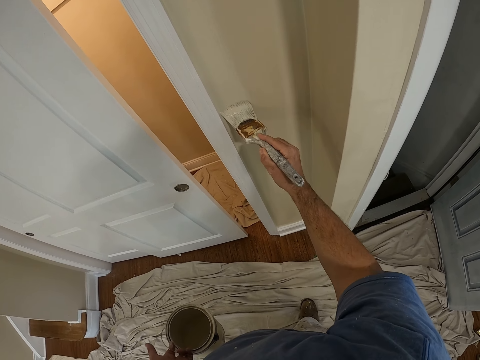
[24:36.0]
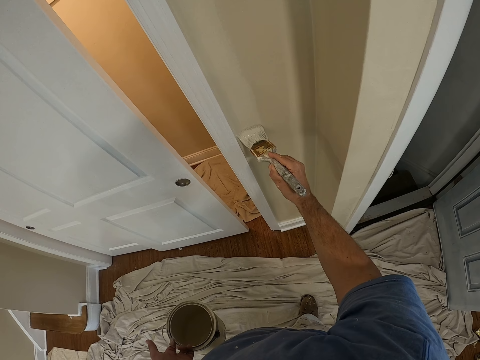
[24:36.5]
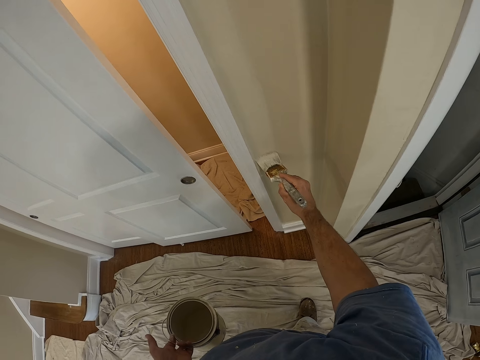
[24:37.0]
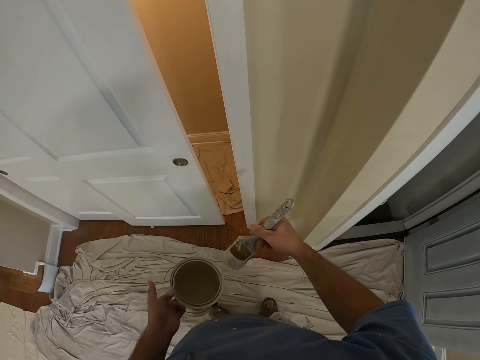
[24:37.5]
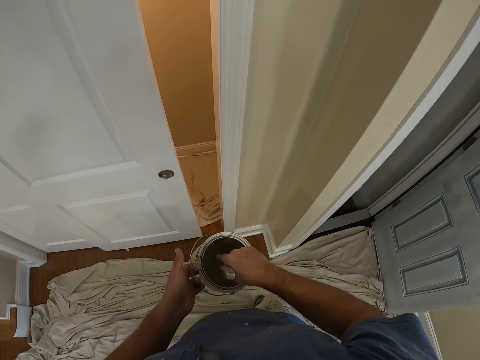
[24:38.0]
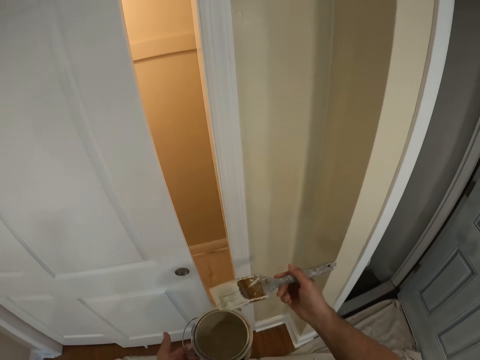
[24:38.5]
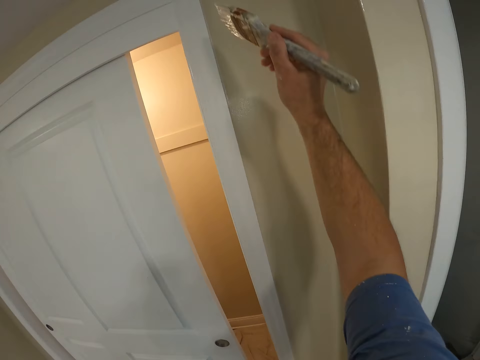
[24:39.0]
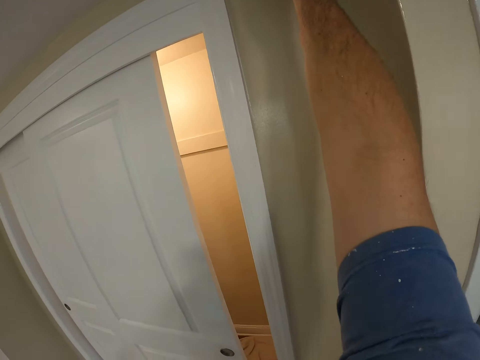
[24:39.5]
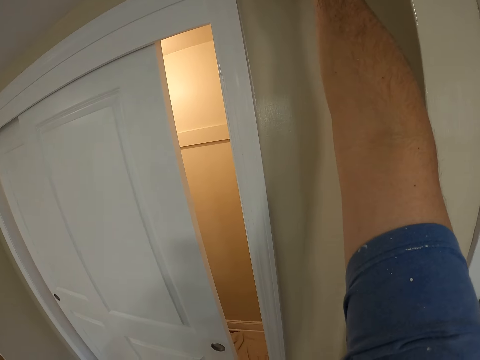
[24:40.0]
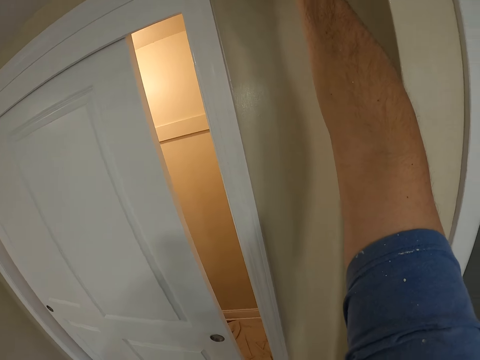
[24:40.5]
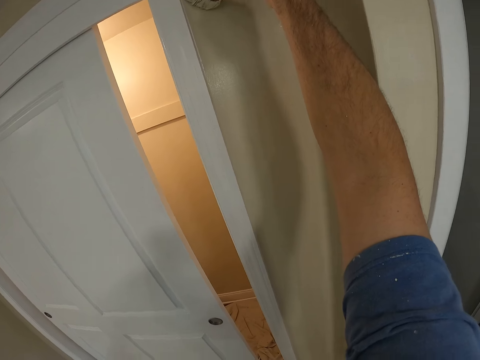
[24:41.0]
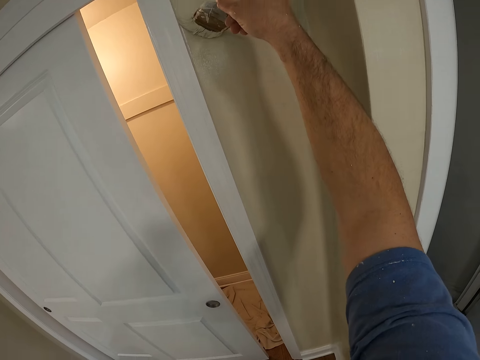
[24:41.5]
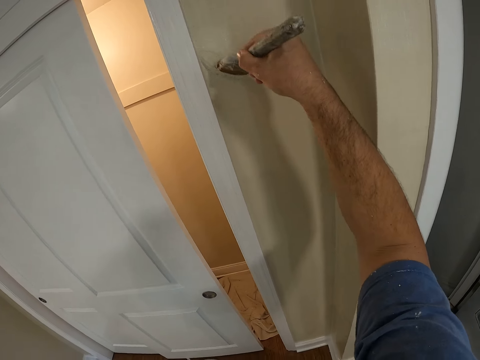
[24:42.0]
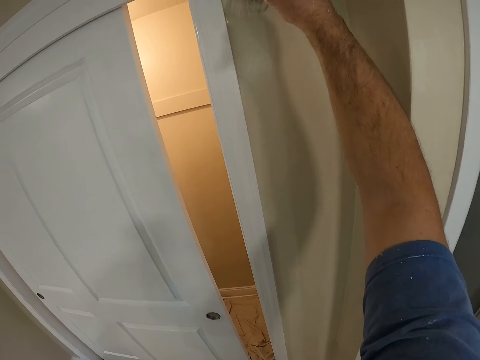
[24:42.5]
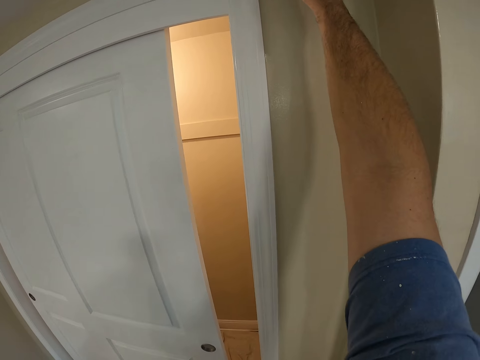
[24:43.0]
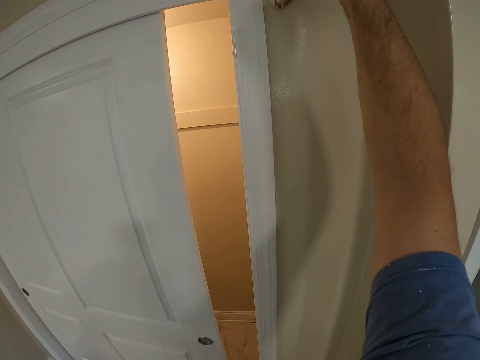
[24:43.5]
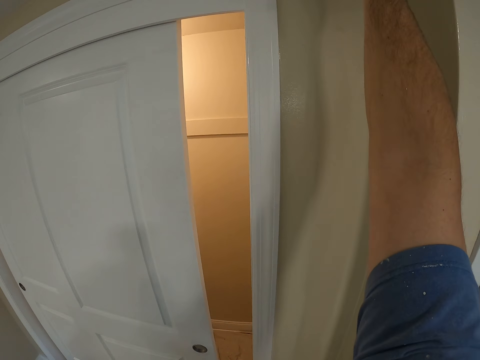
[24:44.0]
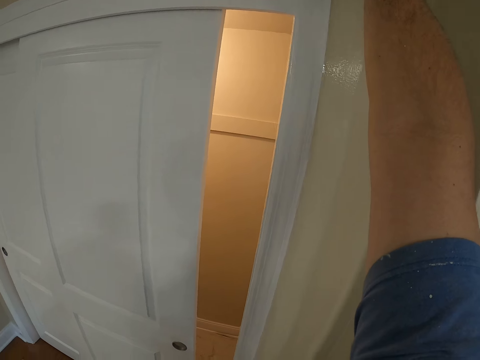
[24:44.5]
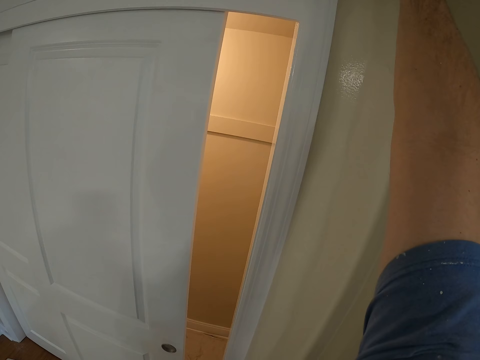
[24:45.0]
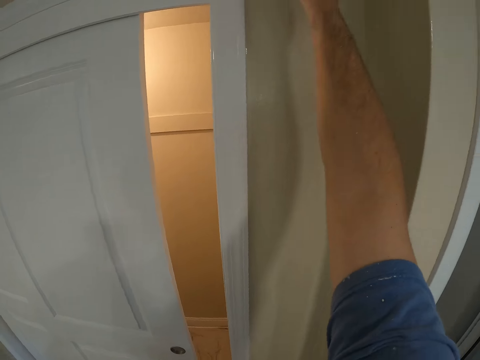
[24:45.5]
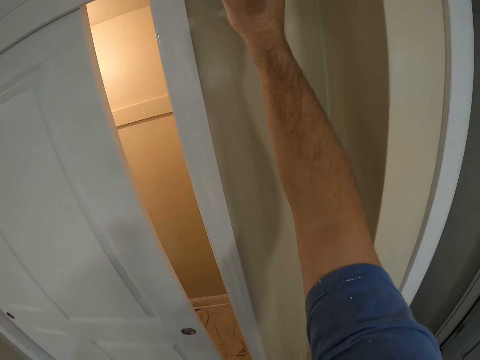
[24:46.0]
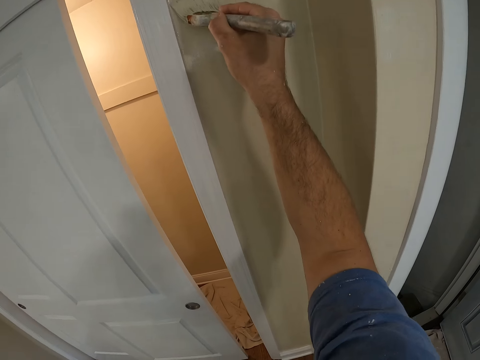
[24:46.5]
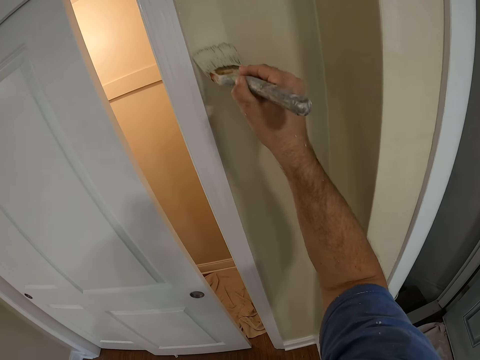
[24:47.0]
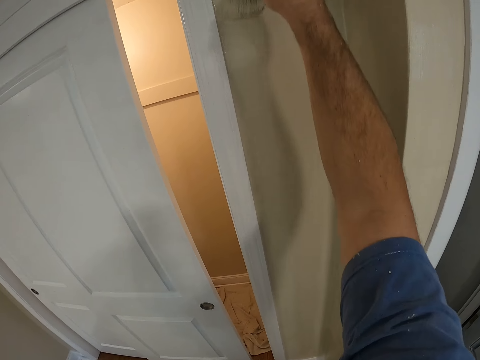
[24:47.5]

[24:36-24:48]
The camera wearer takes some paint from the paint can with the paint brush. They insert the paint brush into the pail. They paint the wall with the paint brush.

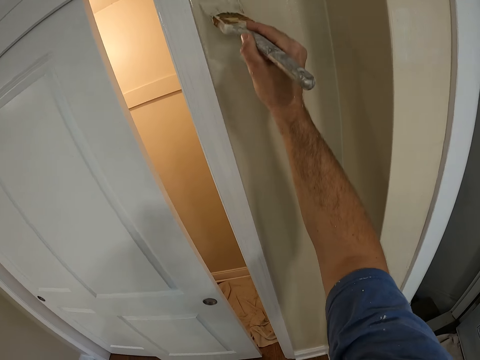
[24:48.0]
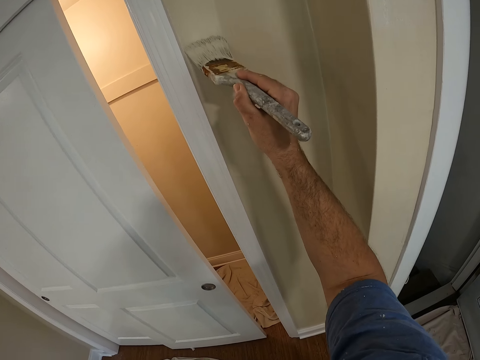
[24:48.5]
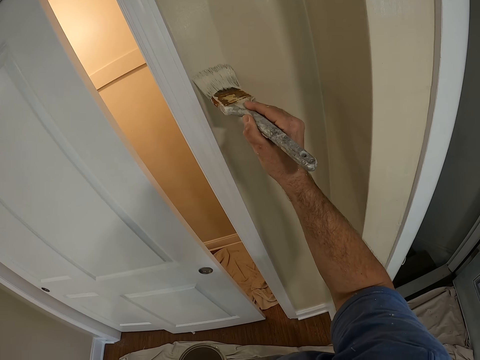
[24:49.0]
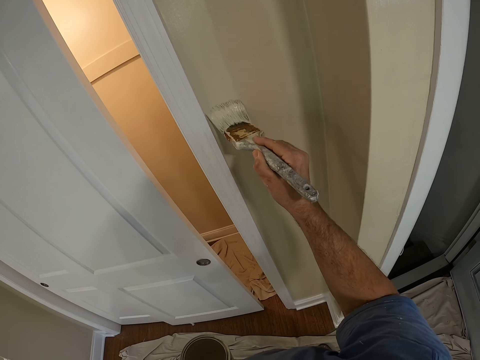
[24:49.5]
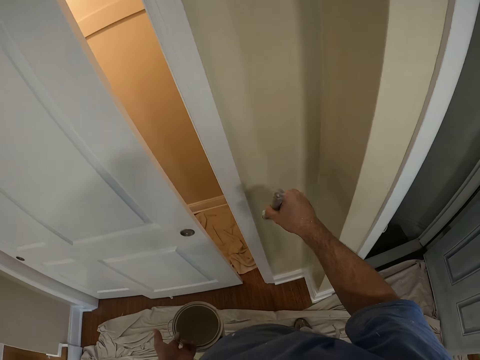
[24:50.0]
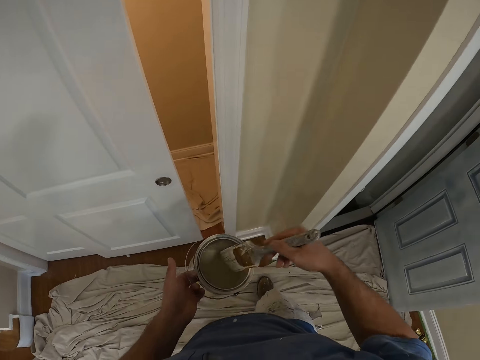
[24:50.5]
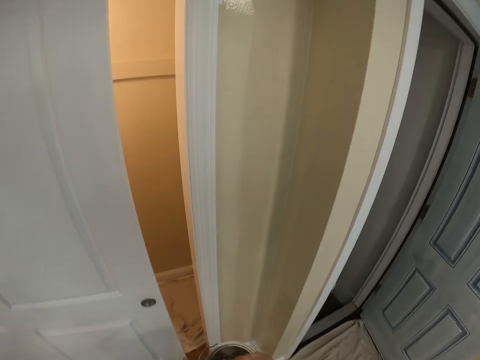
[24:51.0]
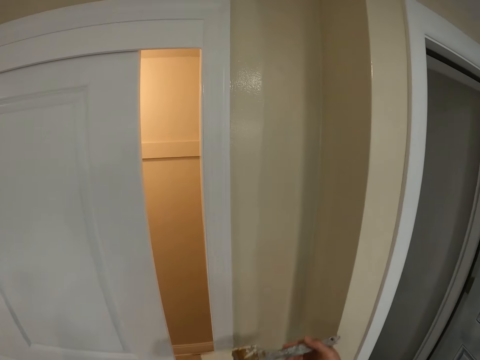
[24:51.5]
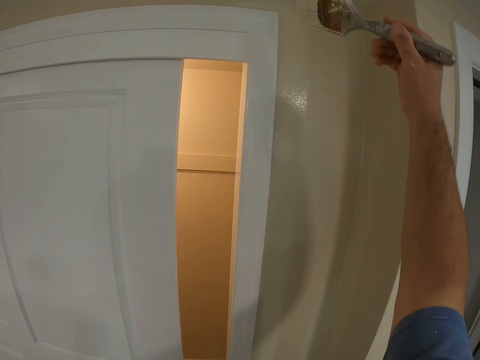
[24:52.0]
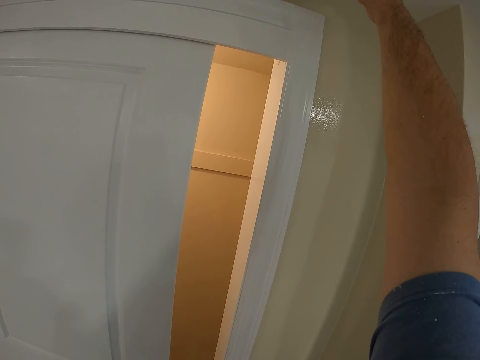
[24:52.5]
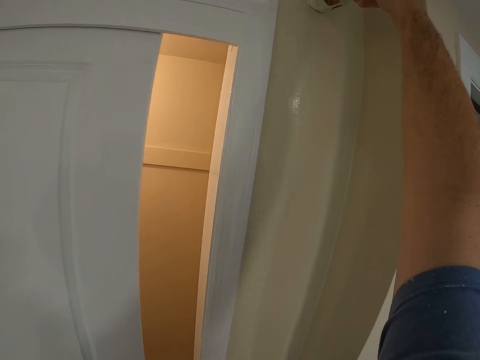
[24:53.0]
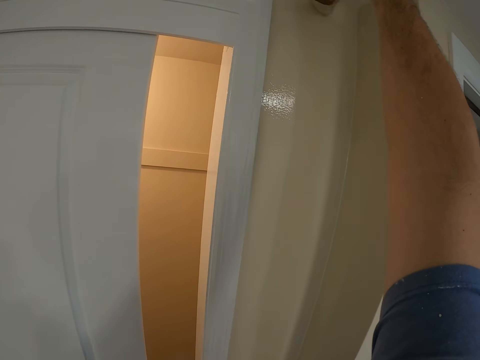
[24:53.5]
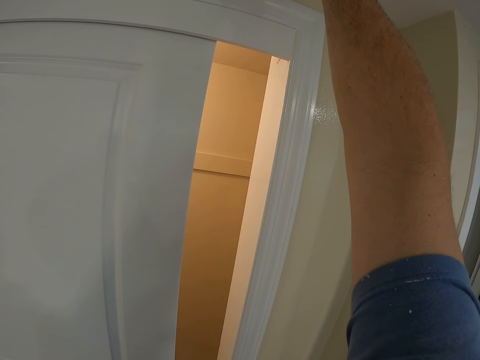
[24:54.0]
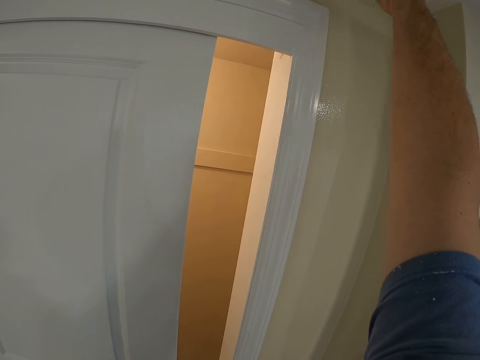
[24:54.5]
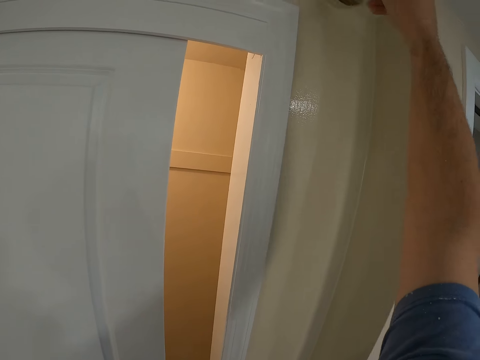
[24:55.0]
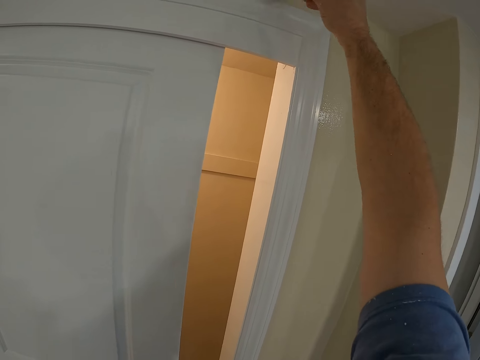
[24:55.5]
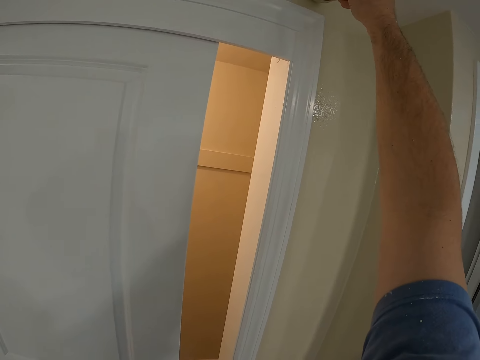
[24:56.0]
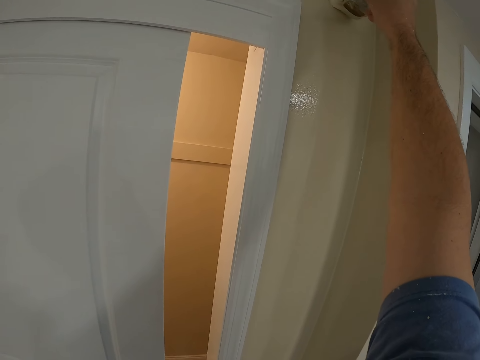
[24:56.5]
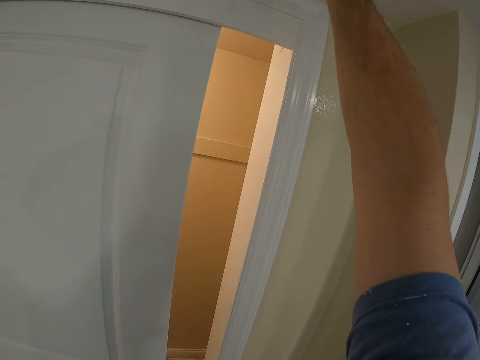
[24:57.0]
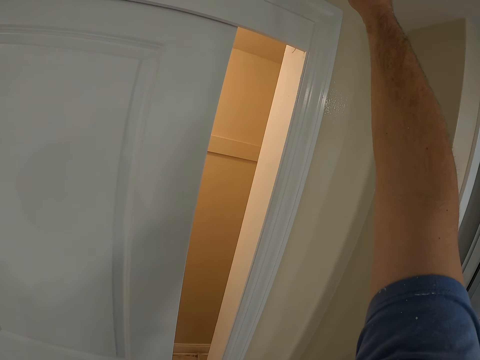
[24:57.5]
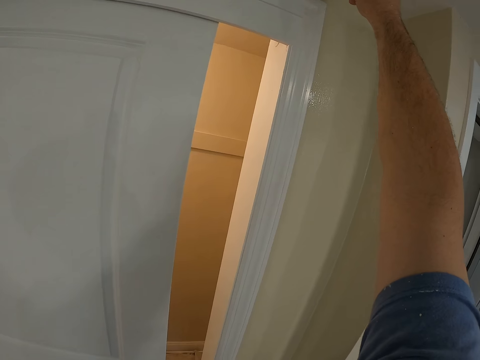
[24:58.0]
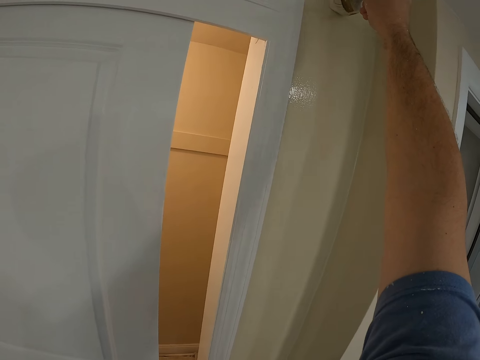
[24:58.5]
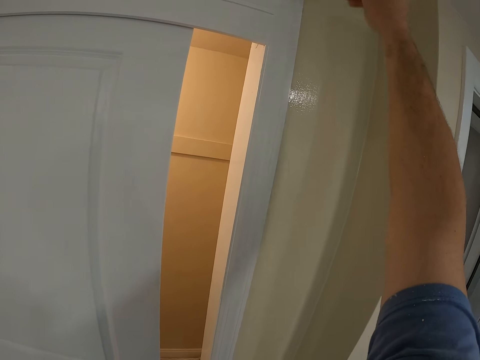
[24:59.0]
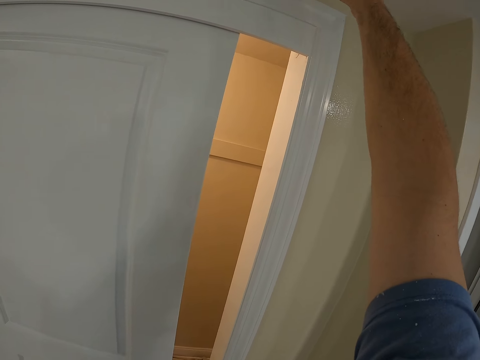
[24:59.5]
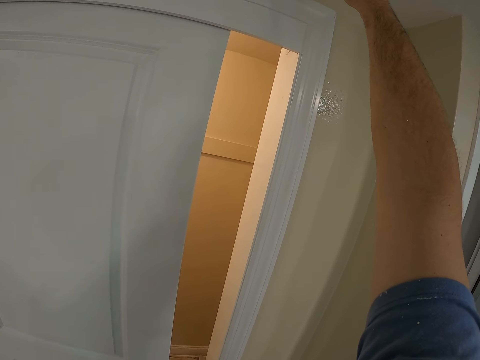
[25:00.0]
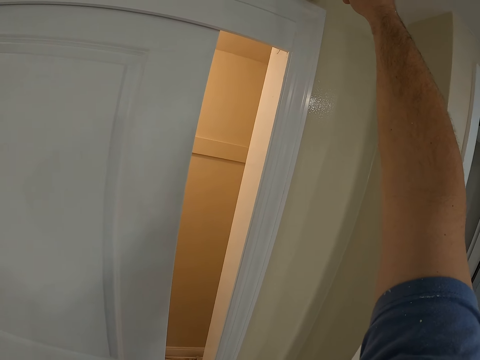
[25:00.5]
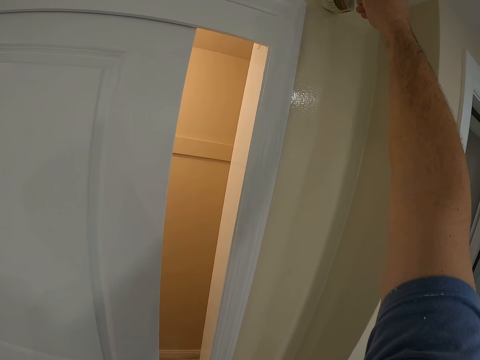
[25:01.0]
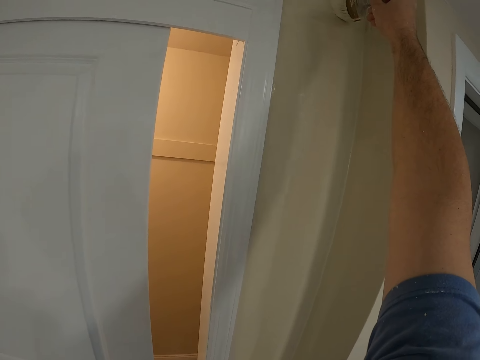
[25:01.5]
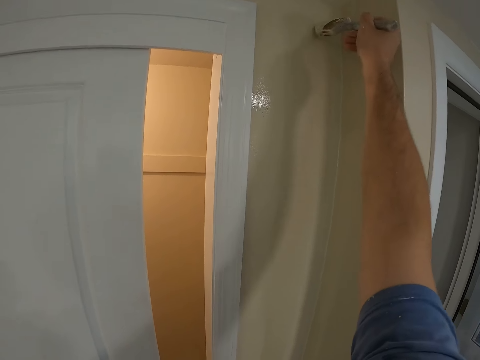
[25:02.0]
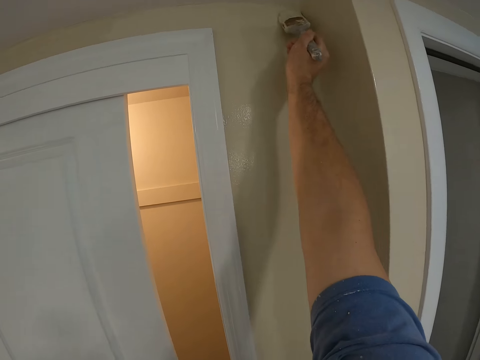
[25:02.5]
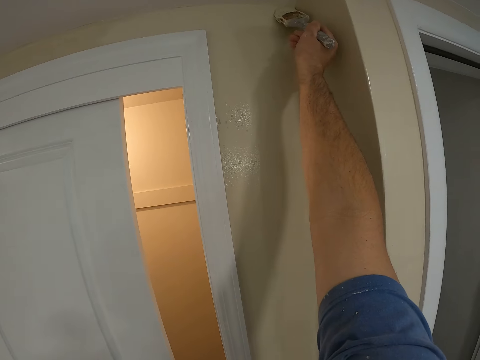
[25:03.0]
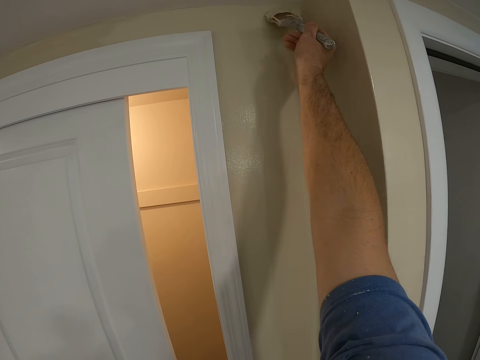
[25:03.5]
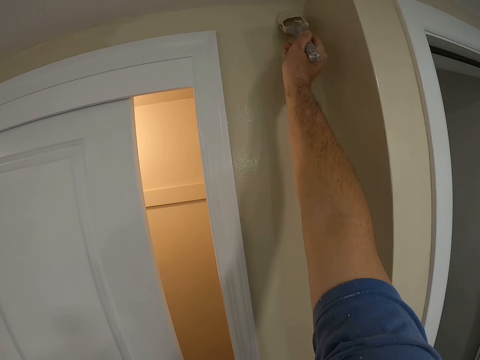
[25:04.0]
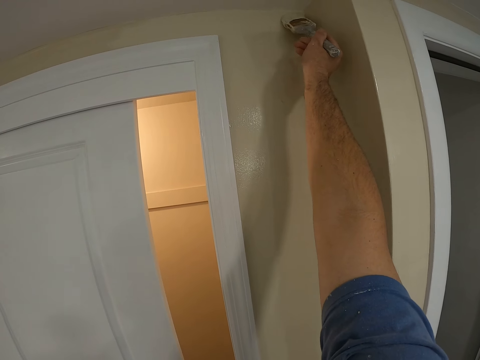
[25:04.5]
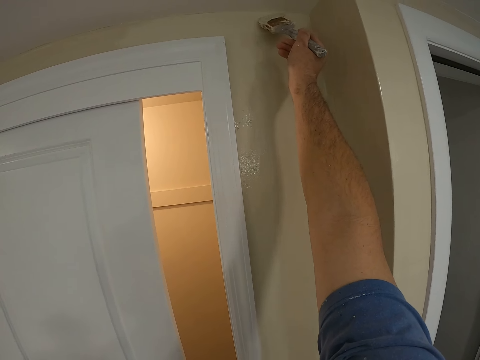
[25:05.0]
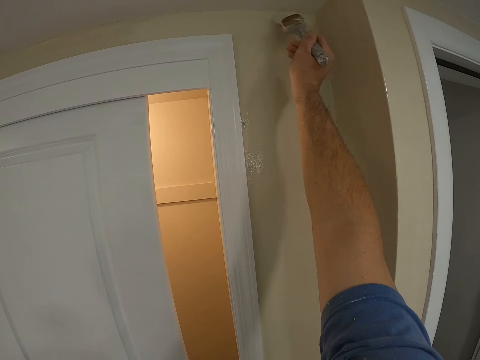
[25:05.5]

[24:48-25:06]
The camera wearer takes some paint from the paint can with the paint brush. They insert the paint brush into the jar. They paint the wall with the paint brush. They paint the wall.
